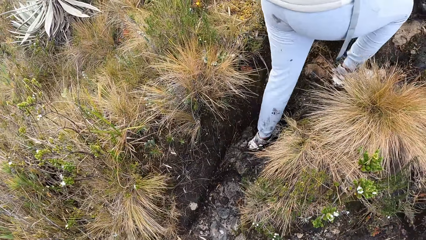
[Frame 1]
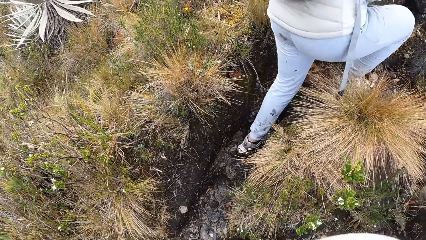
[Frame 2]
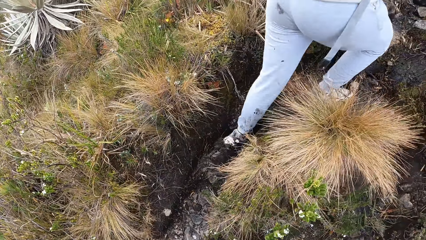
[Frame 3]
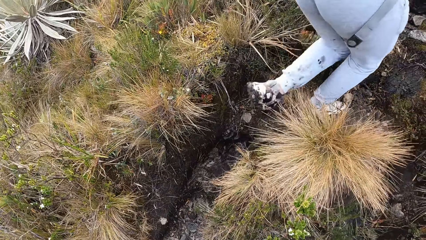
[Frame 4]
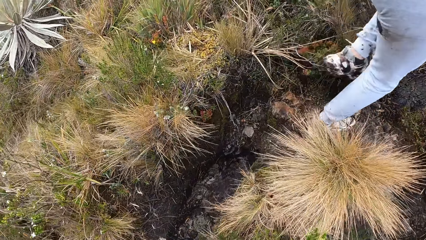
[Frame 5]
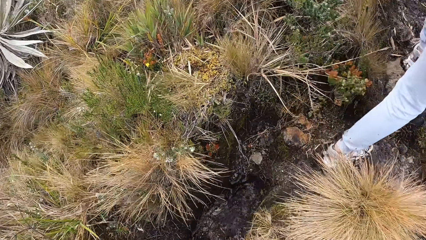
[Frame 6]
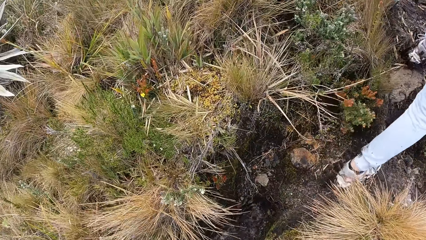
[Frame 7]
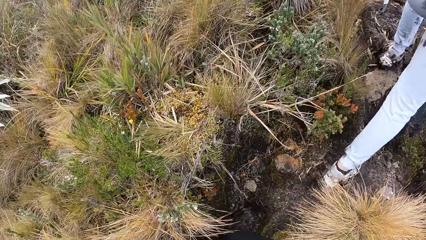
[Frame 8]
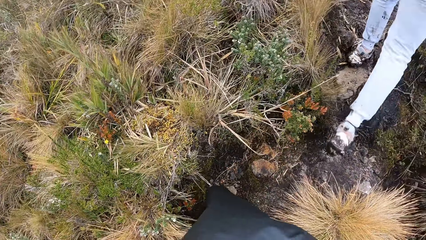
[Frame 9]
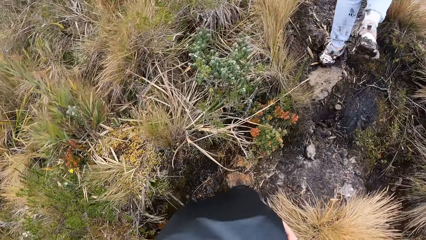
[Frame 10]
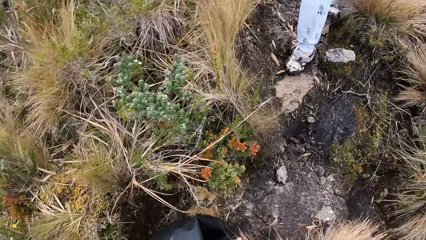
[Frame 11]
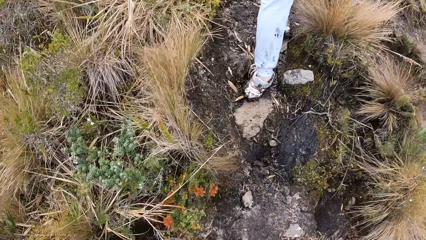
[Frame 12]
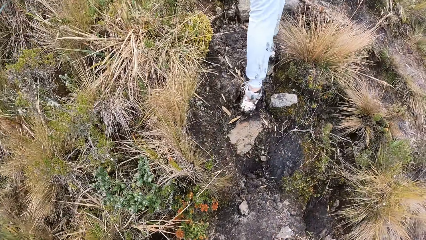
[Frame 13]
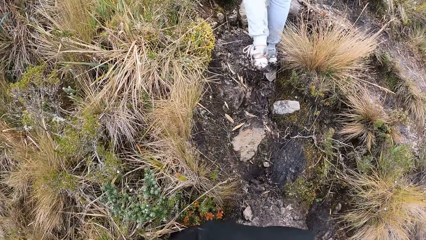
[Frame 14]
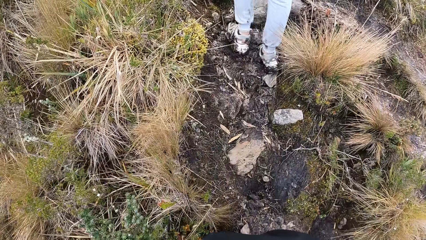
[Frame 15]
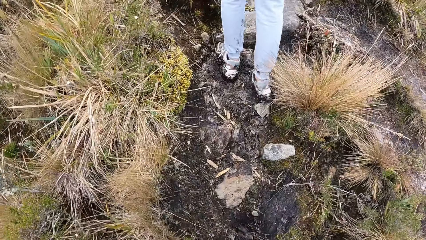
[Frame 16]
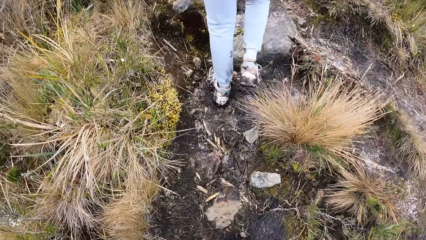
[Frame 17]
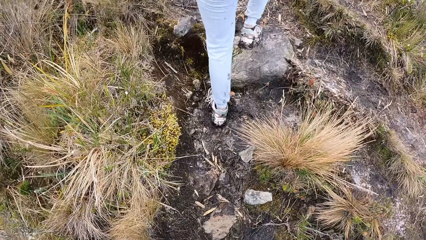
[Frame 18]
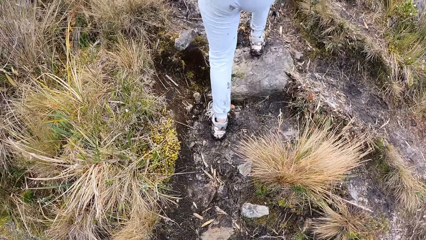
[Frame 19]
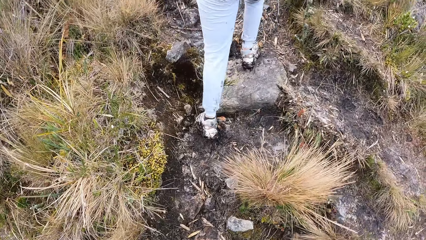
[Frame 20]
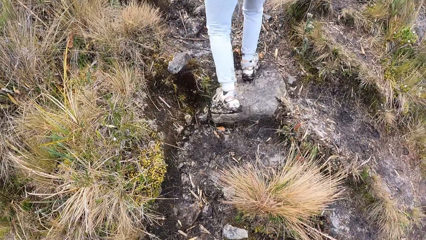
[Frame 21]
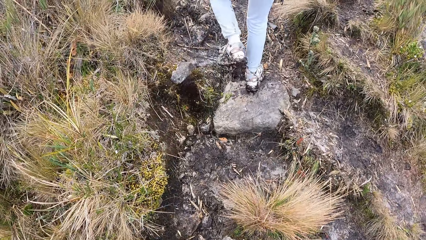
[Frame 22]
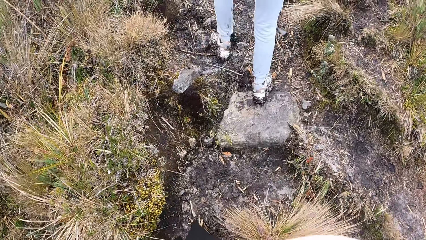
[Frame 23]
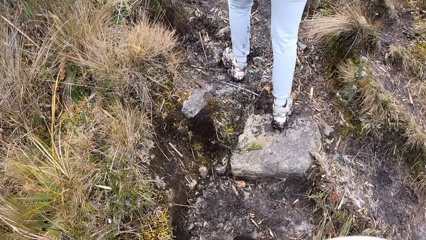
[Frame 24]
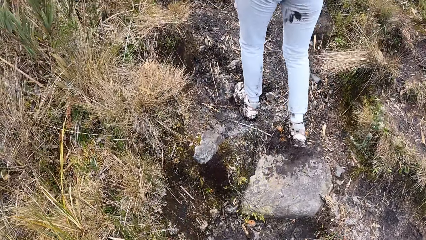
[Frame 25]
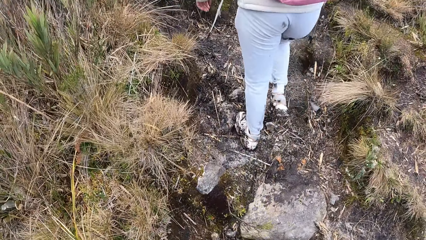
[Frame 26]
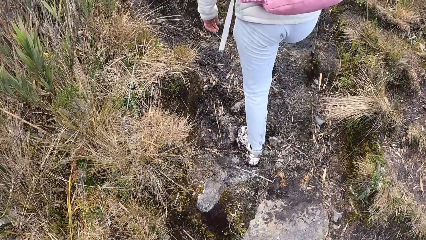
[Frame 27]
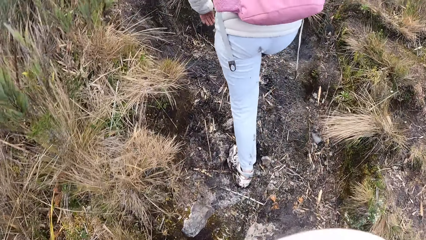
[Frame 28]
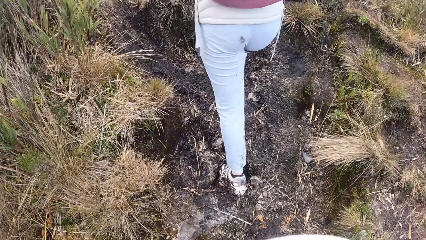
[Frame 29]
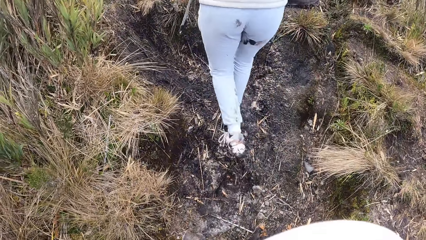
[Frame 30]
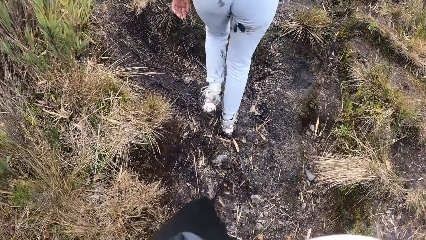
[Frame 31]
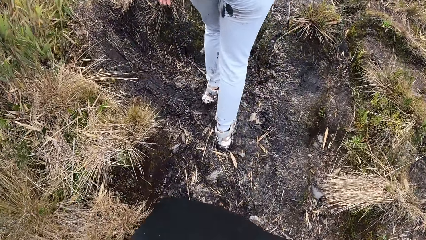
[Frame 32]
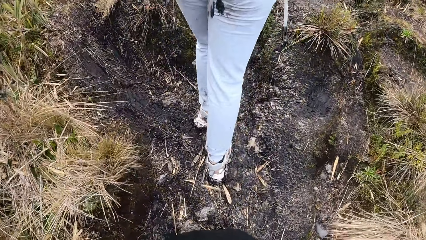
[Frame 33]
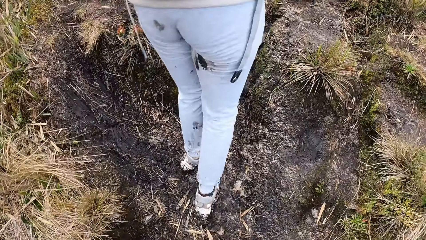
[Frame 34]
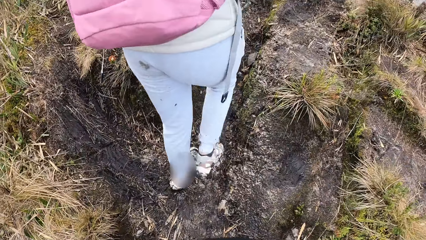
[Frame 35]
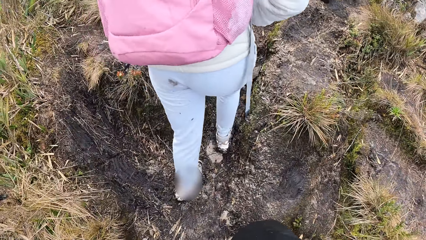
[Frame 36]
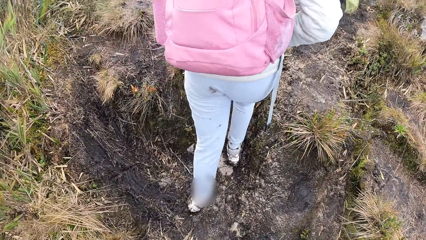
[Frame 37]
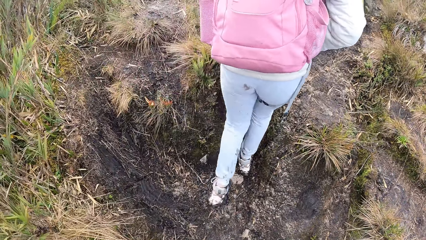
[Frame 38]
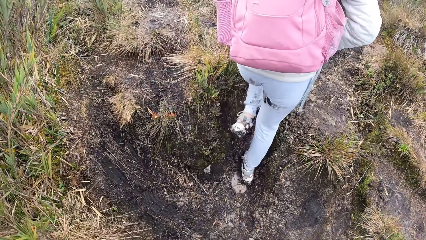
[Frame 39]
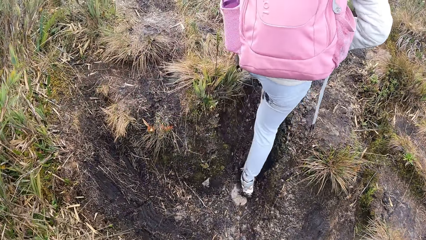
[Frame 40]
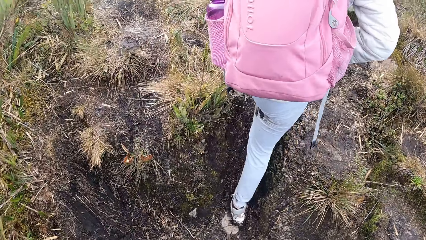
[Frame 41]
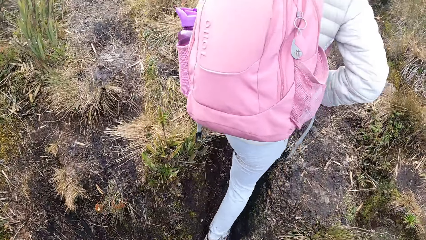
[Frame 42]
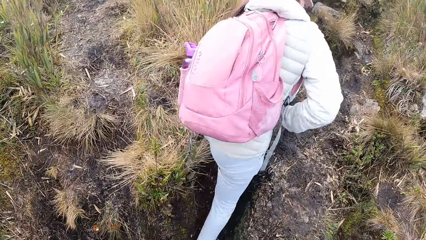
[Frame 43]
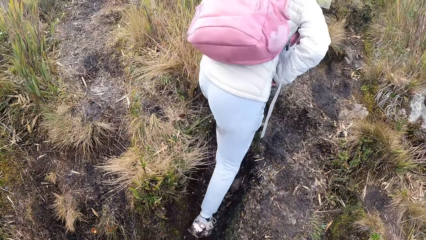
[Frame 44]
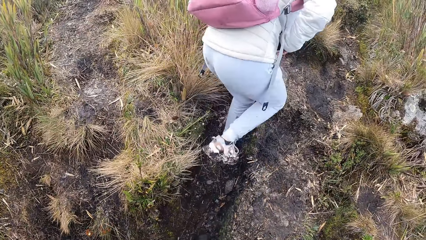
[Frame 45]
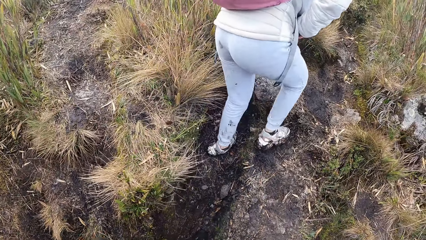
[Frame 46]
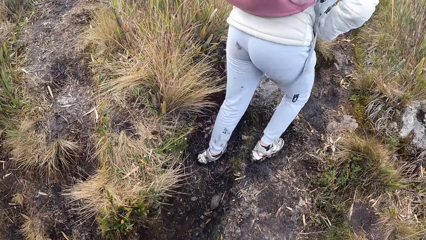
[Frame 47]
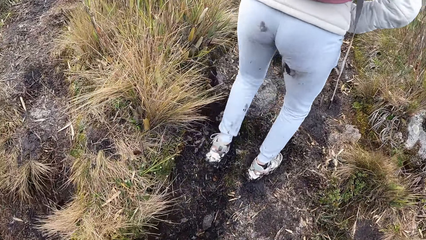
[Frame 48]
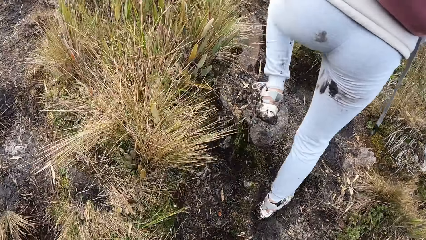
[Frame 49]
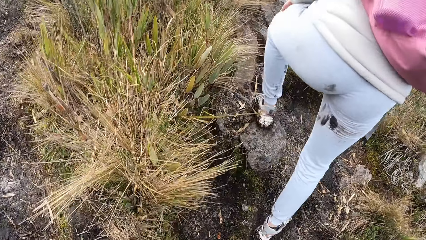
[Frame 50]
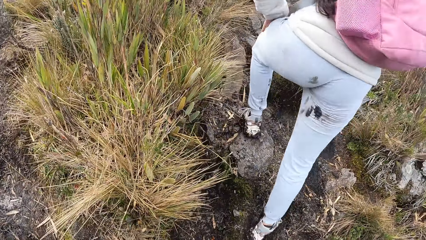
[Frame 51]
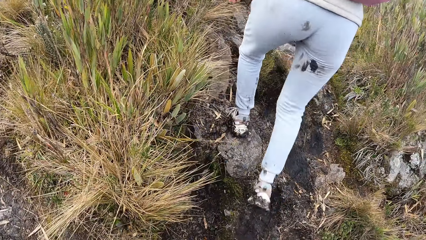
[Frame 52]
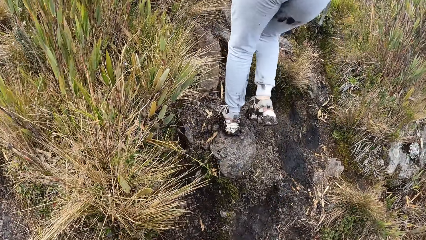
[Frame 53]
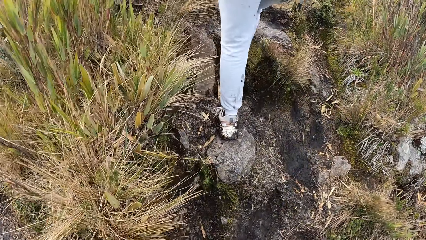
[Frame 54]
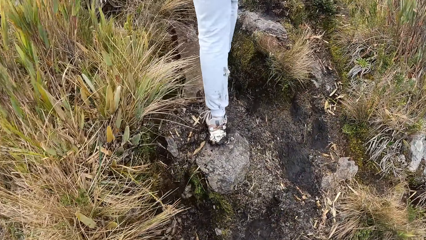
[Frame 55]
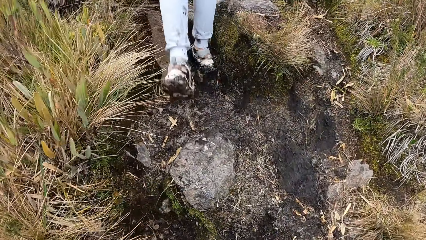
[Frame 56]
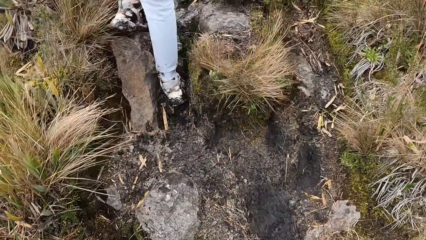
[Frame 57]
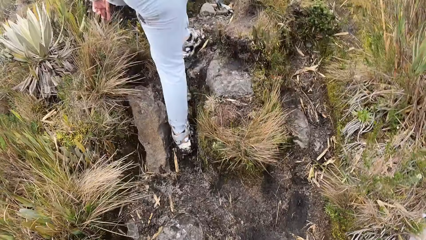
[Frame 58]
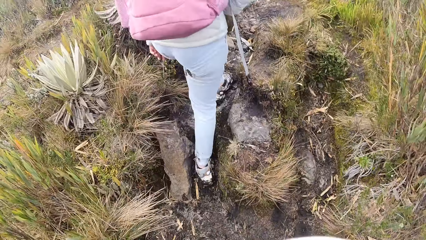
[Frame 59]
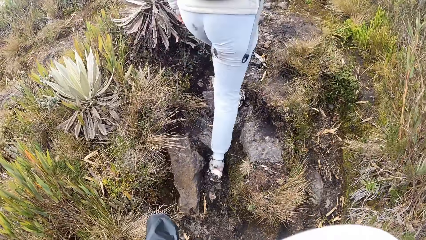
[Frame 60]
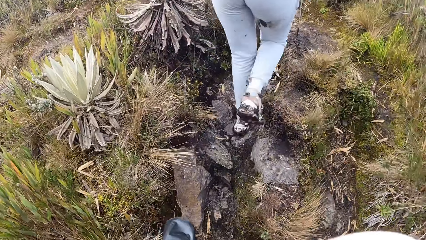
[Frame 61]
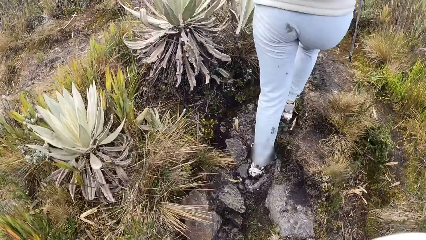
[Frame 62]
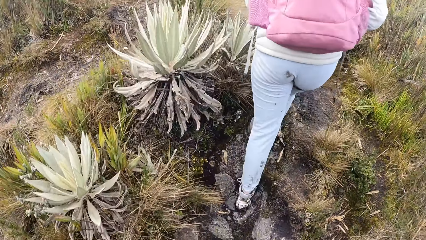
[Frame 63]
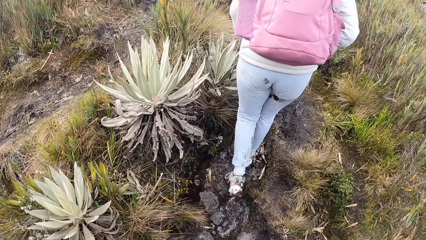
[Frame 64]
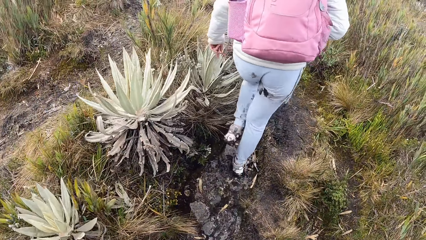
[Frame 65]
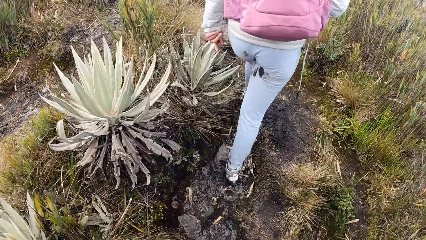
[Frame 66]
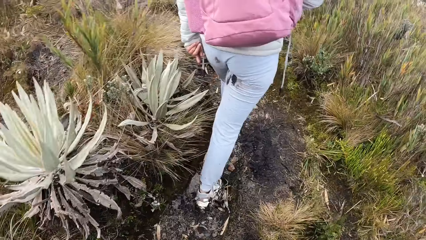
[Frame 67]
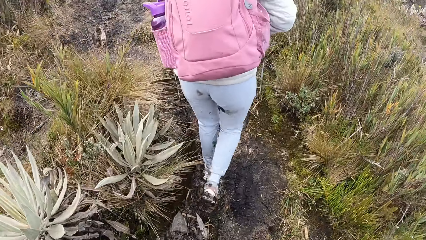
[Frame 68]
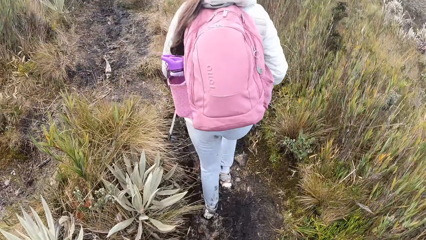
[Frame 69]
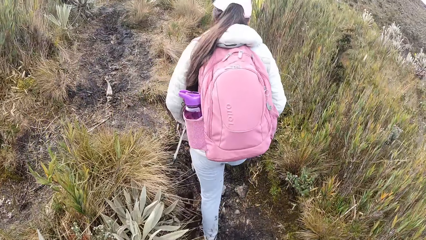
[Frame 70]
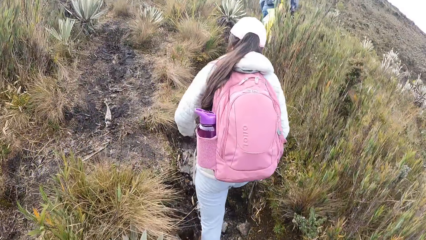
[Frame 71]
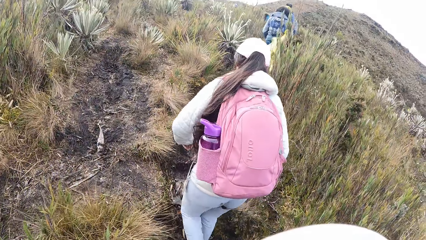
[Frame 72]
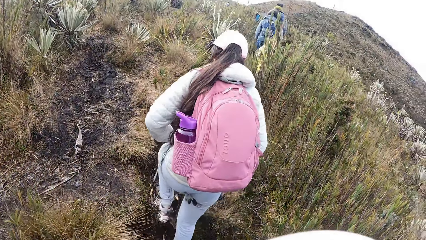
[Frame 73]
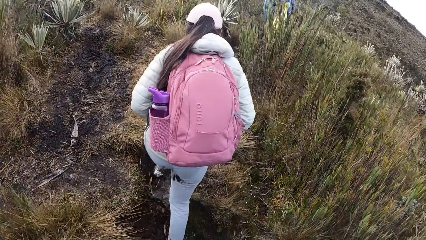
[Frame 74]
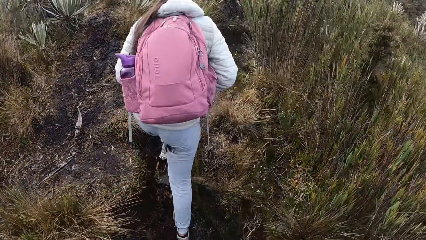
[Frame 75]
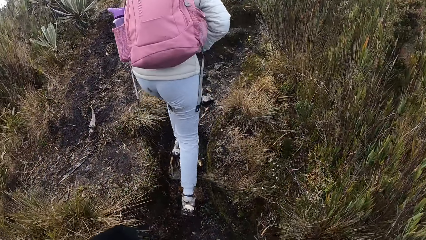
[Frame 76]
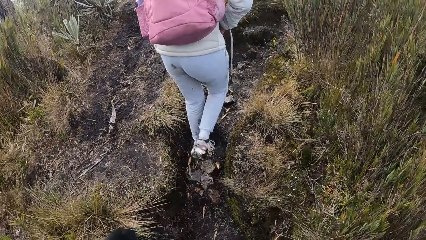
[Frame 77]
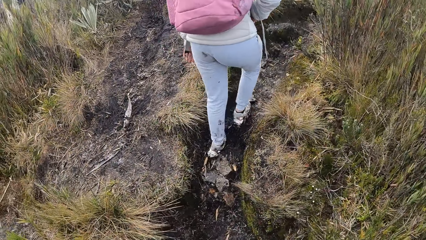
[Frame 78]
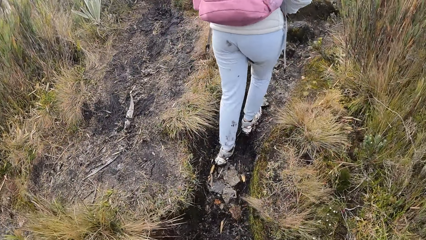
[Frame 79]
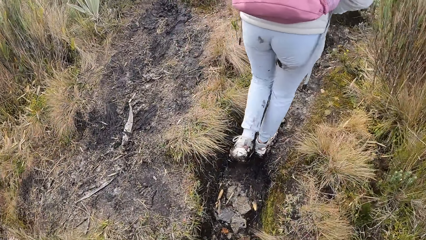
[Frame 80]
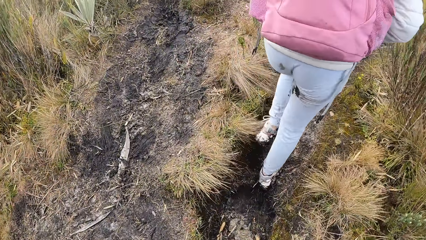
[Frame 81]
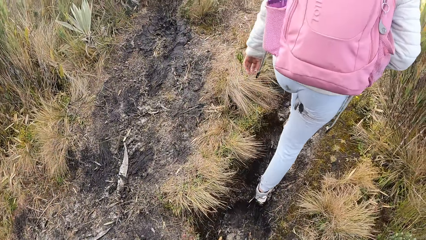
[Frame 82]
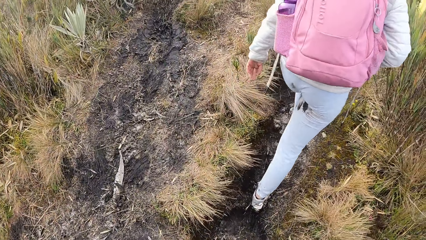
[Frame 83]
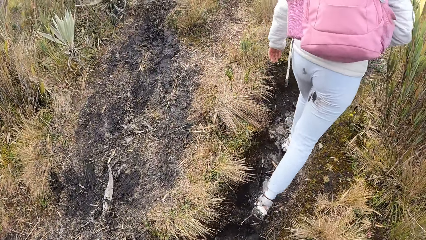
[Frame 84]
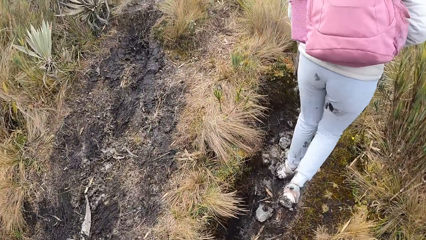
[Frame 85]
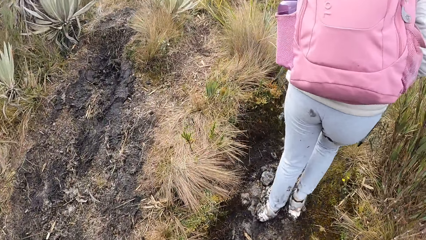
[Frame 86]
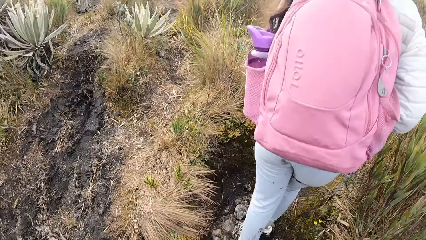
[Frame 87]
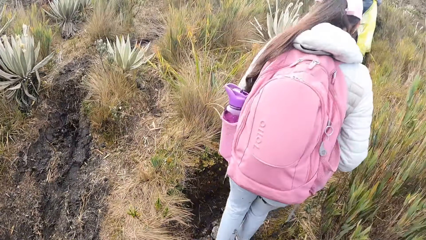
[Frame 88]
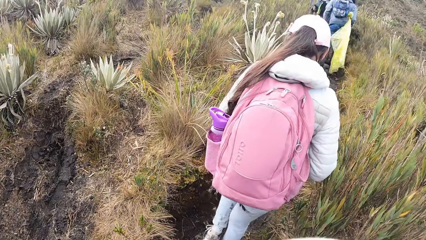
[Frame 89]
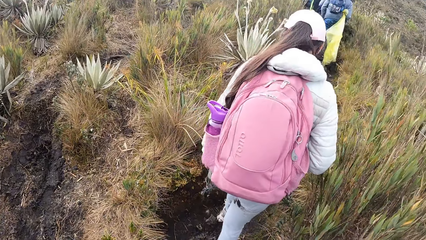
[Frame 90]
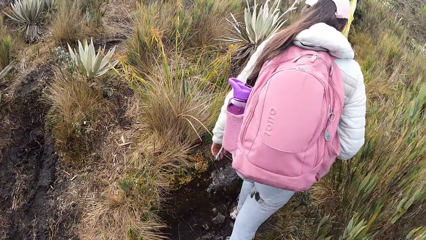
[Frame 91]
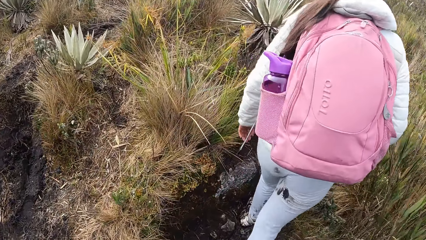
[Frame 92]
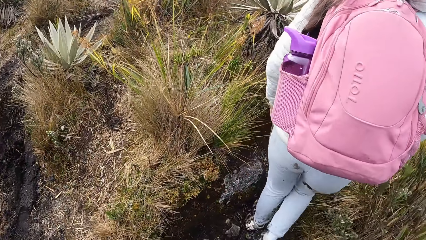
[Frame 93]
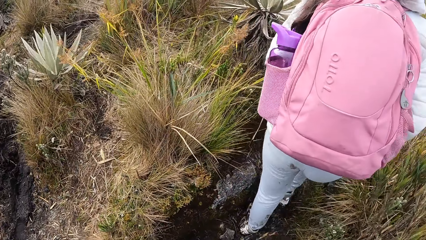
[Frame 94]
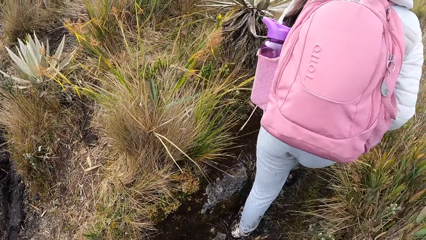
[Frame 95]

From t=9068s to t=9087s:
The camera wearer climbs a slope in the field. The lady climbs a slope in the field. The camera wearer climbs a slope in the field.
